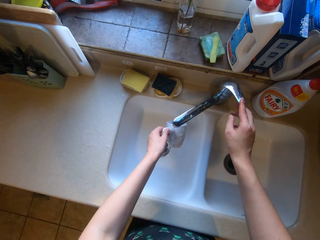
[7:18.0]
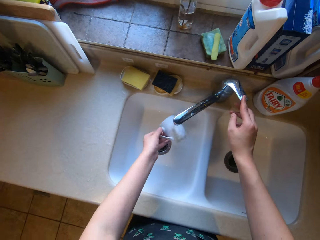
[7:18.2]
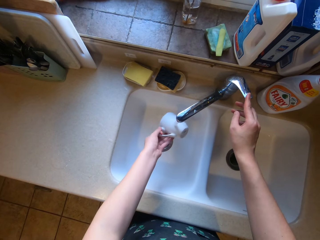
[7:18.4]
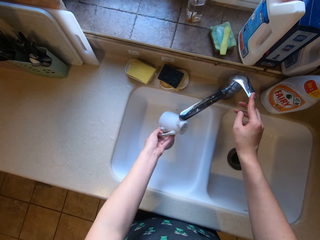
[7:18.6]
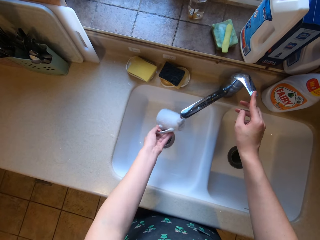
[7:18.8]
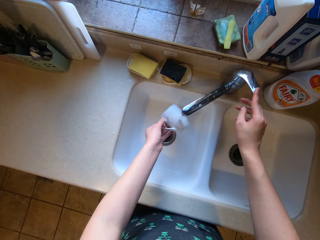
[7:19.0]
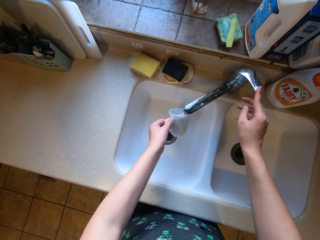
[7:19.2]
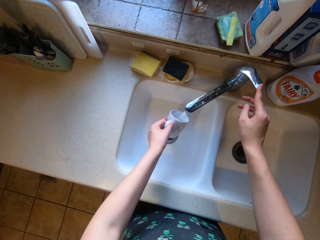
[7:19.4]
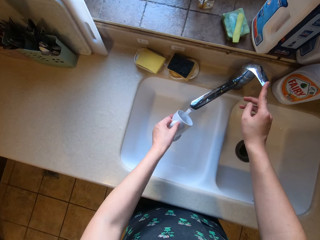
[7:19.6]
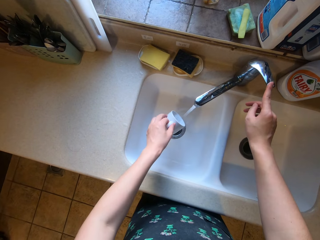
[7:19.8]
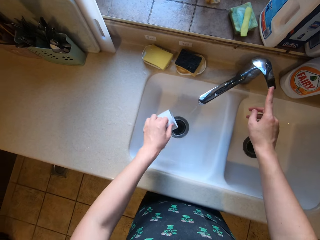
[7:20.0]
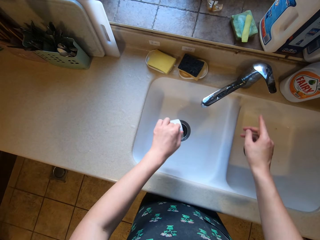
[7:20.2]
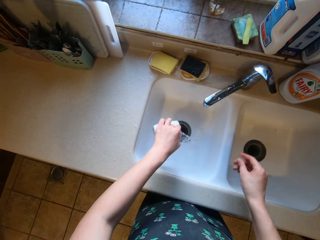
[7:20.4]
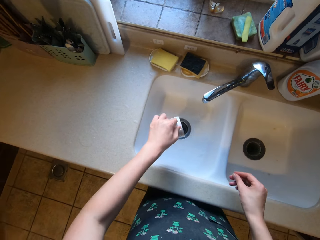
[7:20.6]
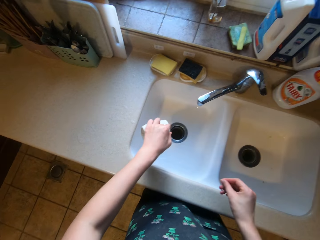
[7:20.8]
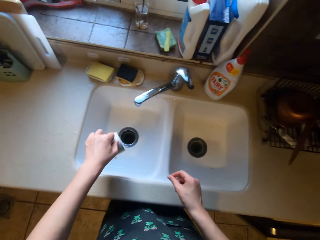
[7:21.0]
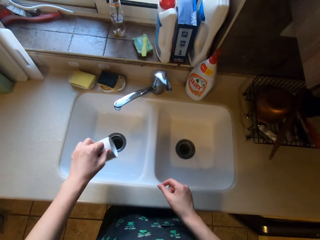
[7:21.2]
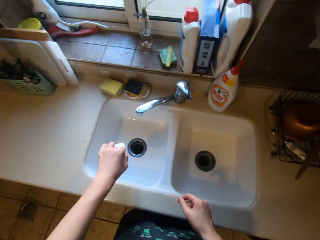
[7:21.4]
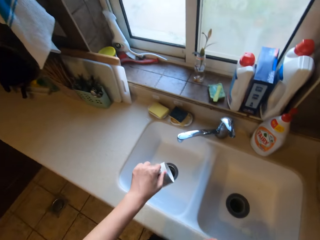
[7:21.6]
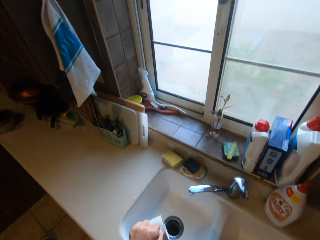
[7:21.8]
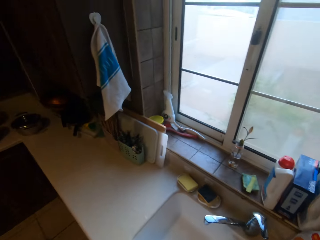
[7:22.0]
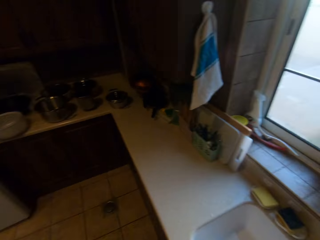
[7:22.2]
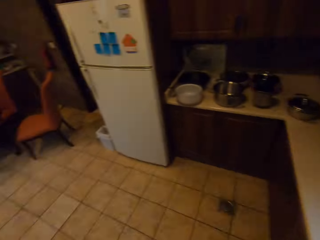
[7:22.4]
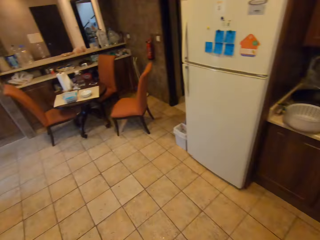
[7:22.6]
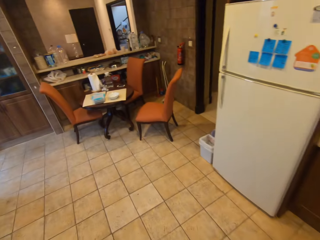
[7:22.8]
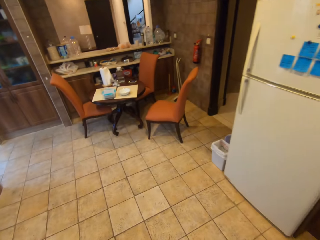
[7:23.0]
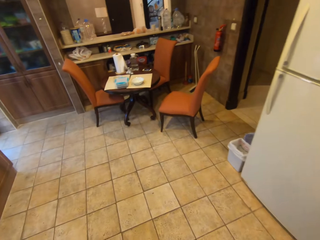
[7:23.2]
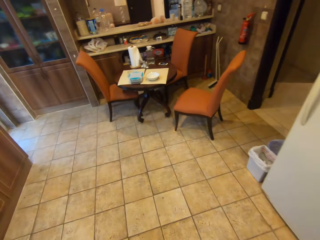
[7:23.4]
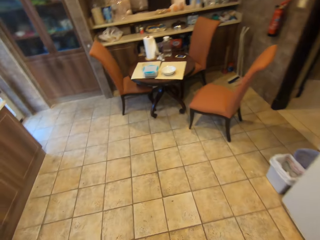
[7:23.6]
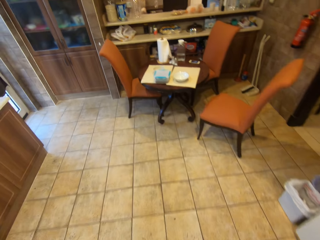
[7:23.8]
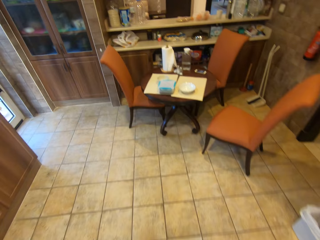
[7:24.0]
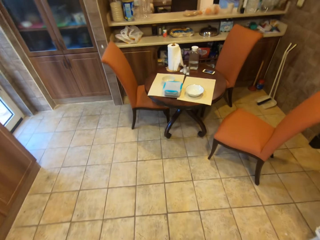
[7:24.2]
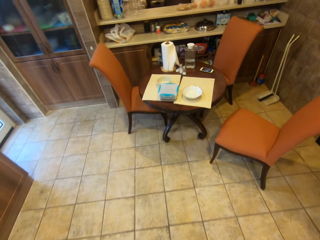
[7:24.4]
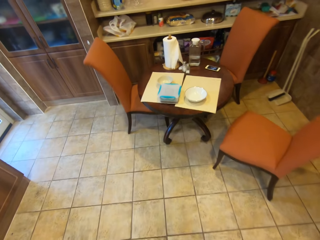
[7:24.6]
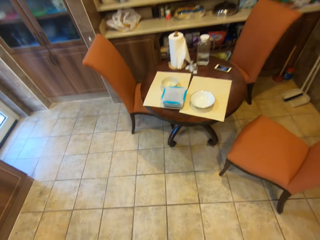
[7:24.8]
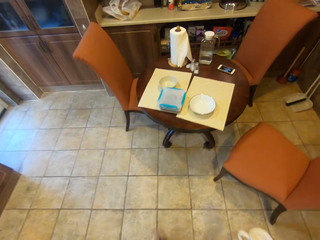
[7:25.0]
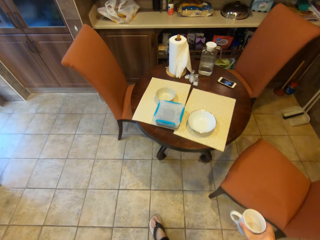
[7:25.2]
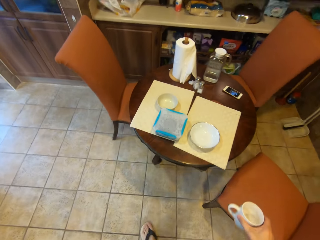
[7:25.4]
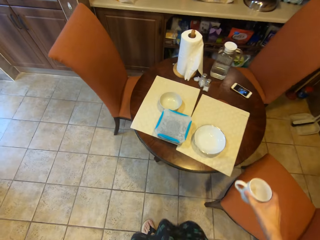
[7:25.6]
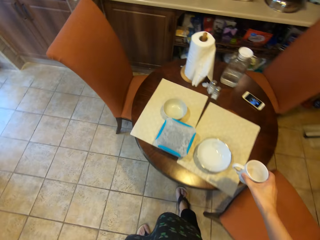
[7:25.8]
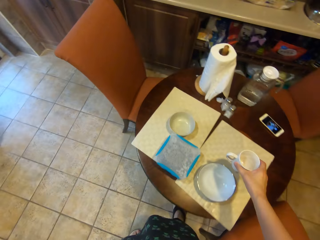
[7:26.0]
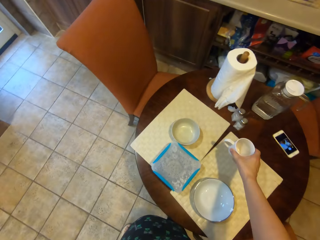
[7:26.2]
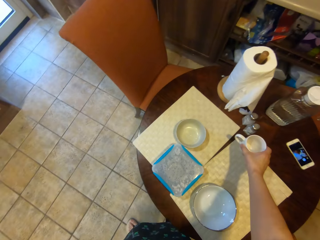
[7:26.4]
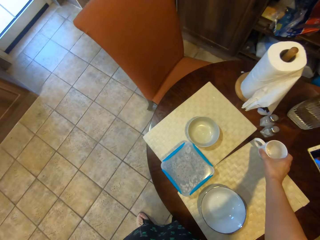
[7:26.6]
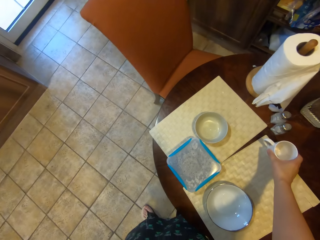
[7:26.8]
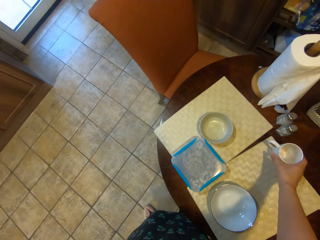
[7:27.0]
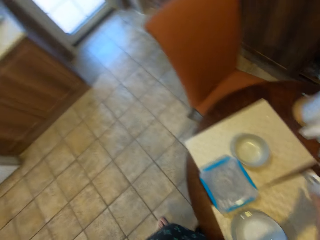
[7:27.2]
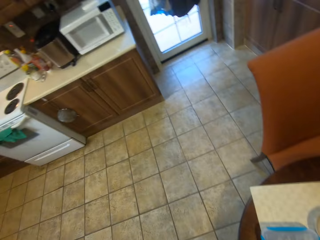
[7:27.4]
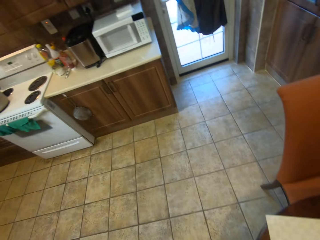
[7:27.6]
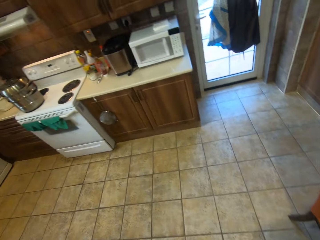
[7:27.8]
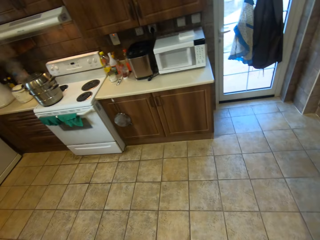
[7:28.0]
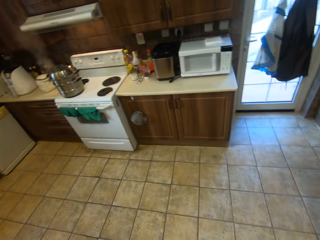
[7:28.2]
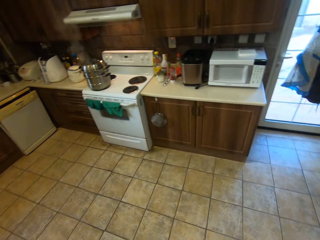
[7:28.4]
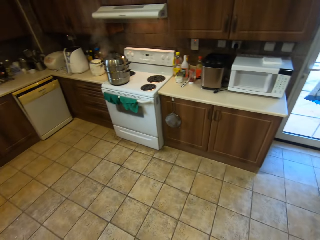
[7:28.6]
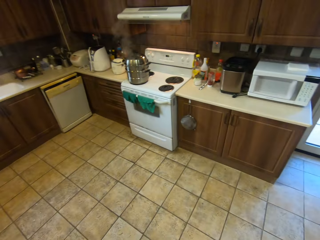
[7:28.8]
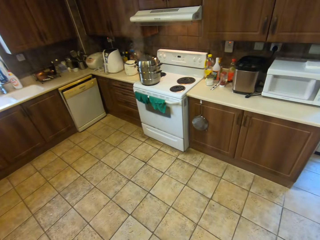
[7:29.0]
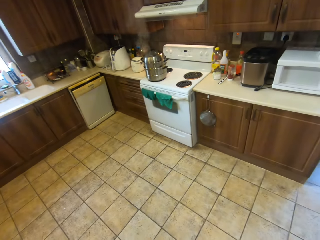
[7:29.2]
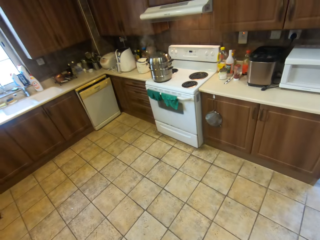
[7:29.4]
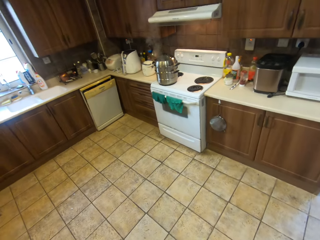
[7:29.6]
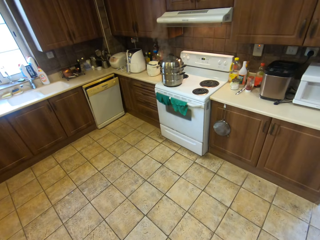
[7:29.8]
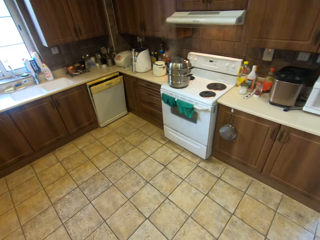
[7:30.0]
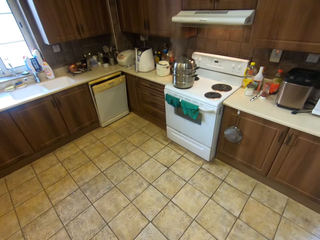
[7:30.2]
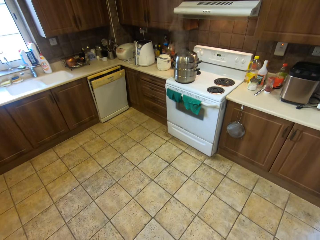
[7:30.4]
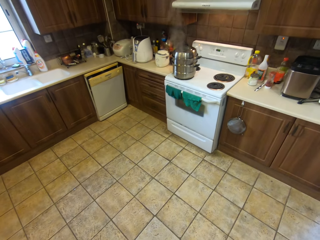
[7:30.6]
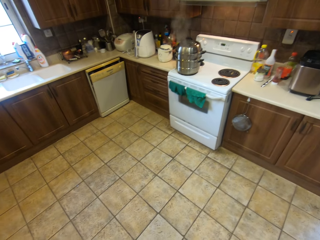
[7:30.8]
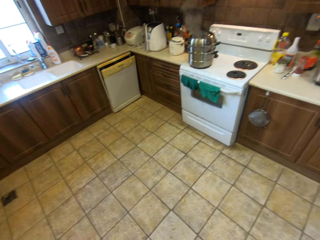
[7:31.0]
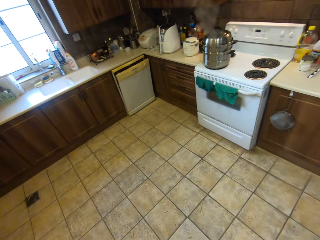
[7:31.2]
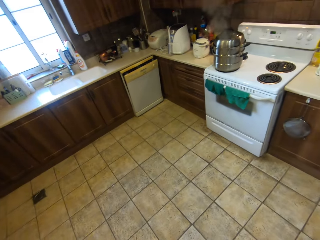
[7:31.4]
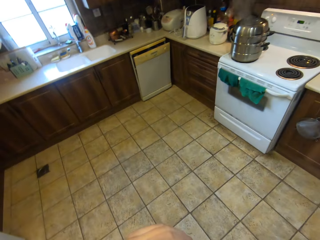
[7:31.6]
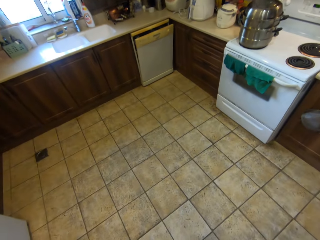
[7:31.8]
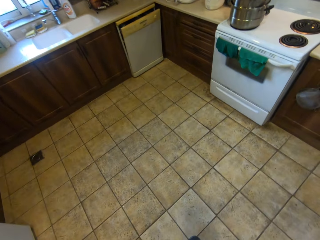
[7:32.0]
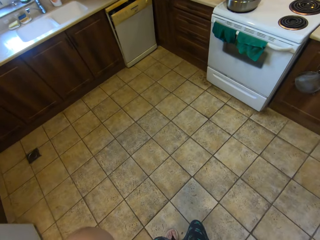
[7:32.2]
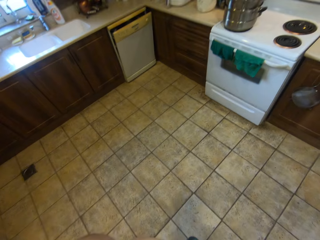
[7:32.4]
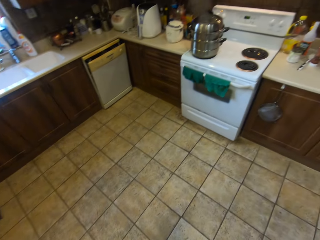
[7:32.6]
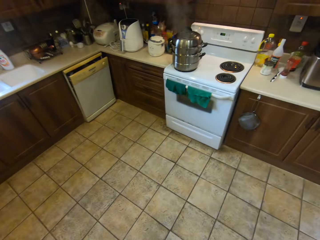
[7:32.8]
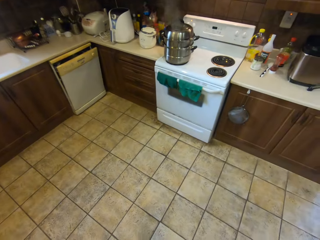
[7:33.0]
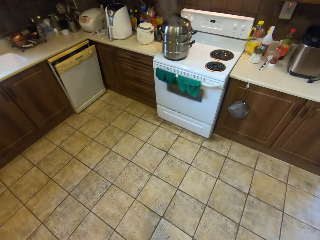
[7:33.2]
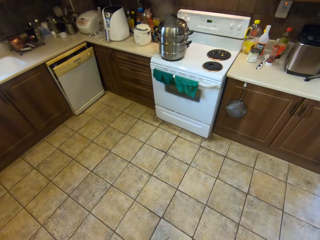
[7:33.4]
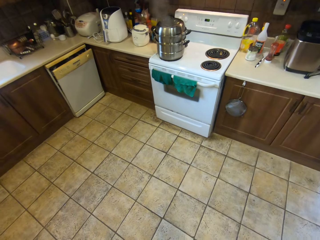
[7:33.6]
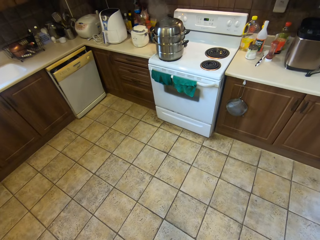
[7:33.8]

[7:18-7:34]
The camera wearer puts off the tap. They walk around. They put the cup on the table. They look around.
